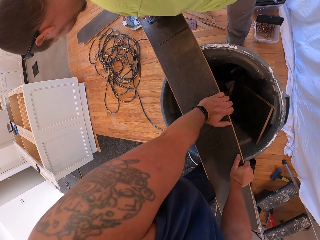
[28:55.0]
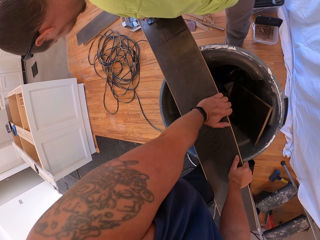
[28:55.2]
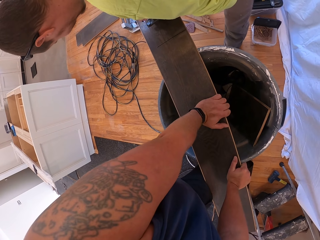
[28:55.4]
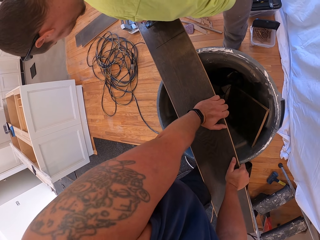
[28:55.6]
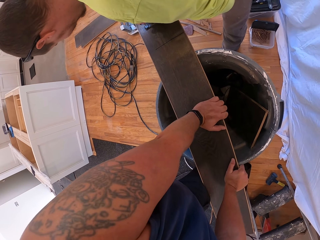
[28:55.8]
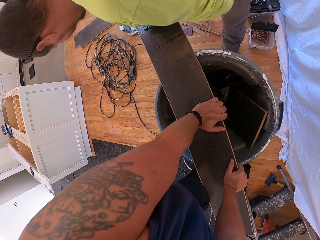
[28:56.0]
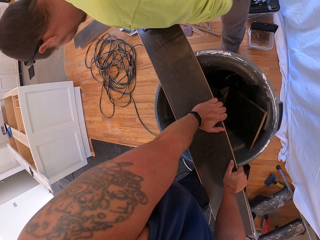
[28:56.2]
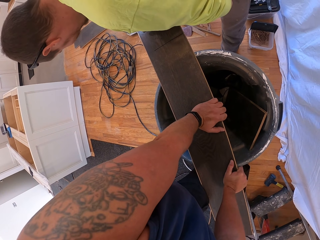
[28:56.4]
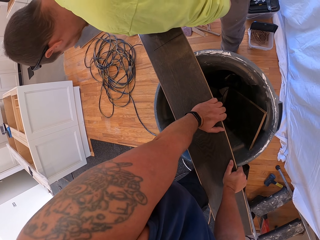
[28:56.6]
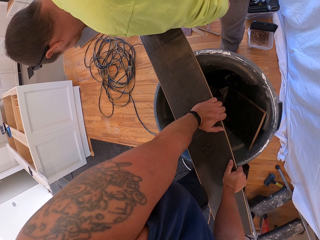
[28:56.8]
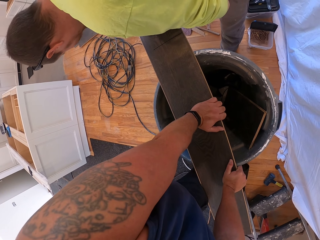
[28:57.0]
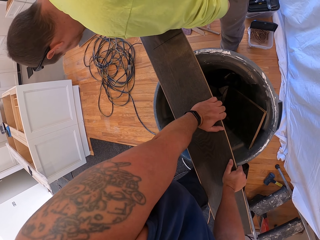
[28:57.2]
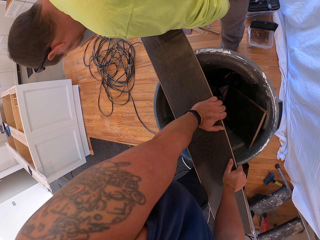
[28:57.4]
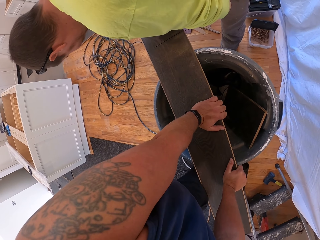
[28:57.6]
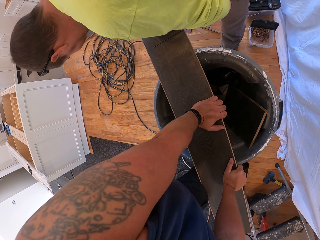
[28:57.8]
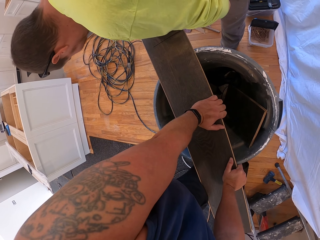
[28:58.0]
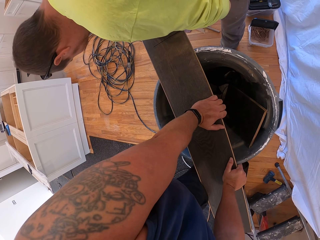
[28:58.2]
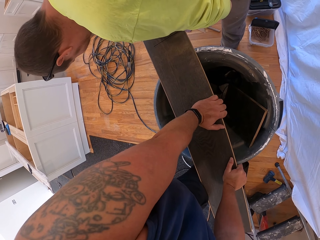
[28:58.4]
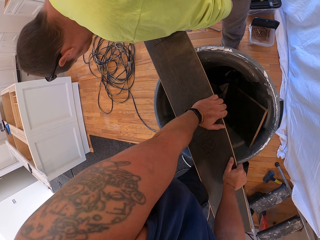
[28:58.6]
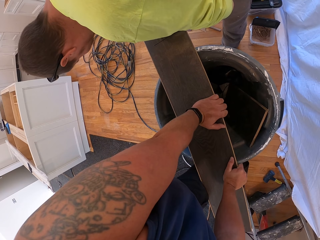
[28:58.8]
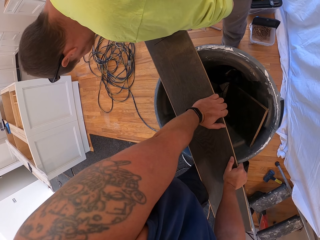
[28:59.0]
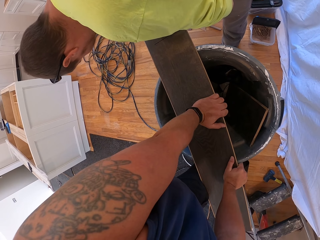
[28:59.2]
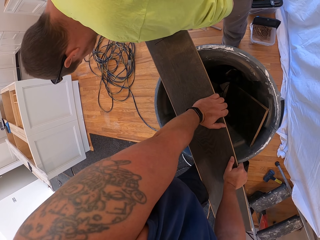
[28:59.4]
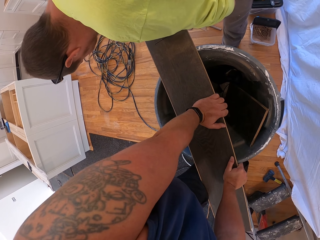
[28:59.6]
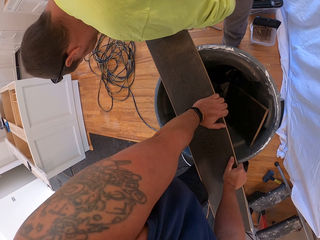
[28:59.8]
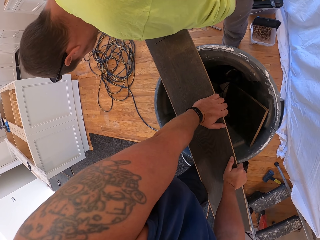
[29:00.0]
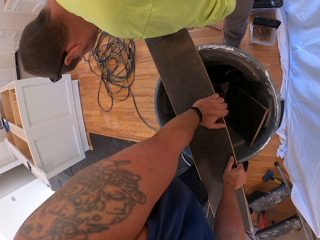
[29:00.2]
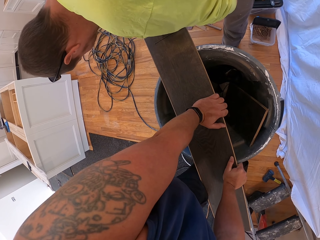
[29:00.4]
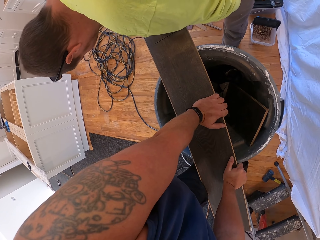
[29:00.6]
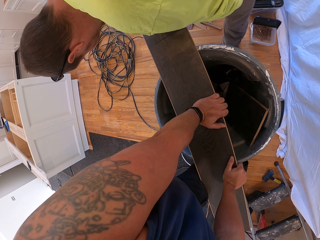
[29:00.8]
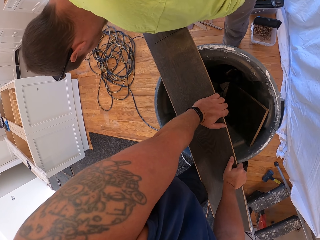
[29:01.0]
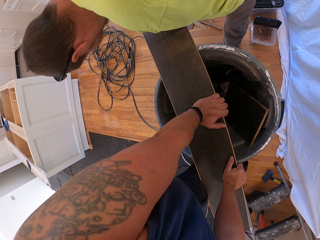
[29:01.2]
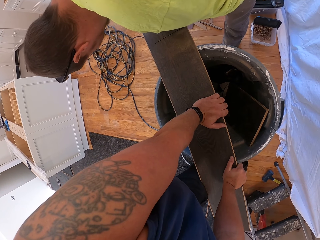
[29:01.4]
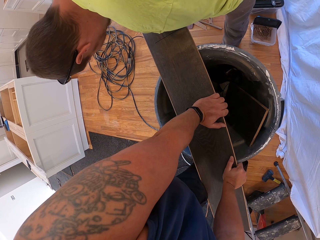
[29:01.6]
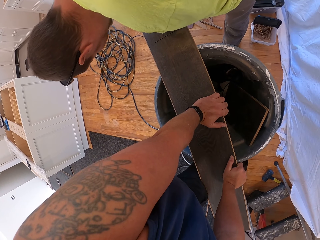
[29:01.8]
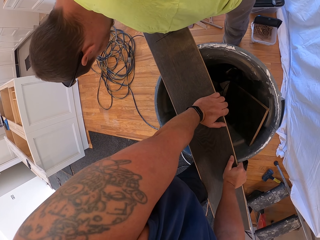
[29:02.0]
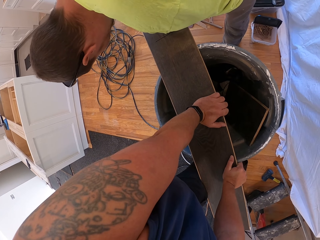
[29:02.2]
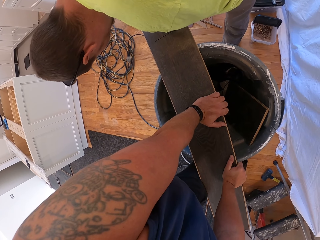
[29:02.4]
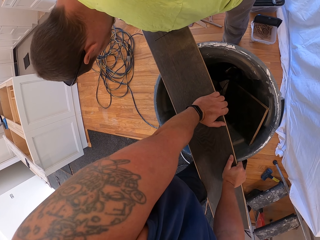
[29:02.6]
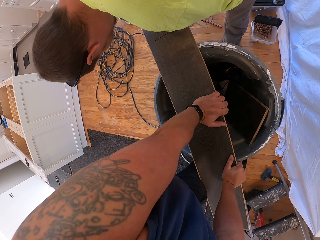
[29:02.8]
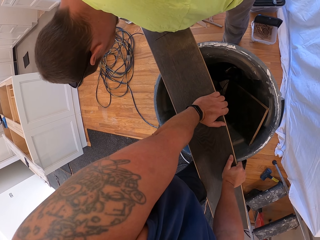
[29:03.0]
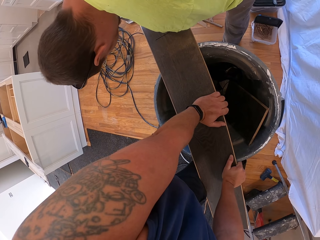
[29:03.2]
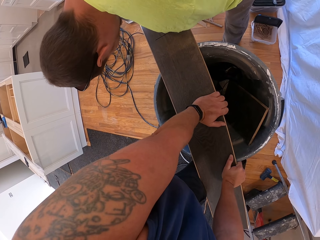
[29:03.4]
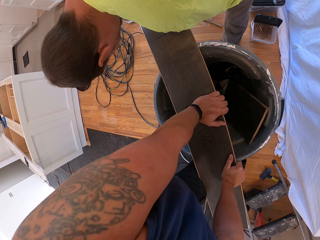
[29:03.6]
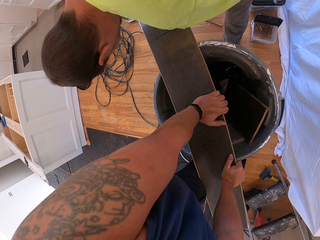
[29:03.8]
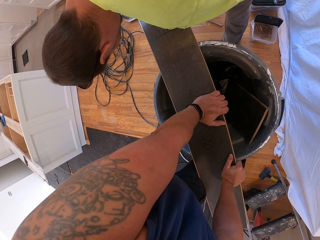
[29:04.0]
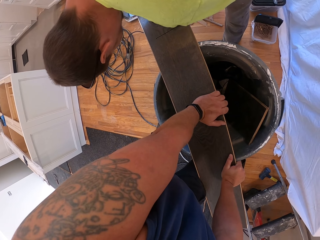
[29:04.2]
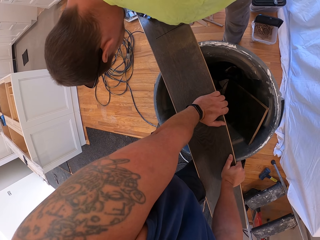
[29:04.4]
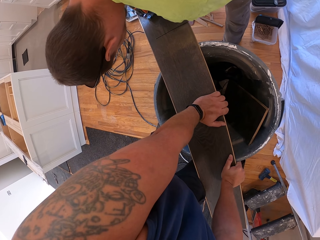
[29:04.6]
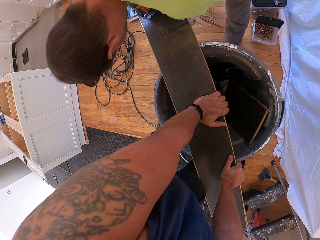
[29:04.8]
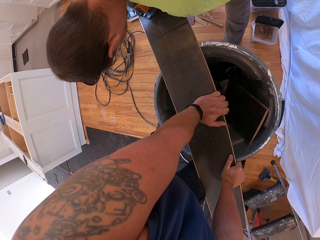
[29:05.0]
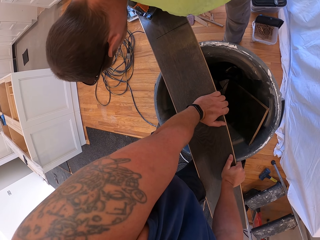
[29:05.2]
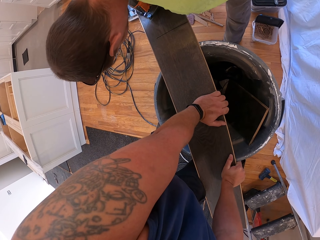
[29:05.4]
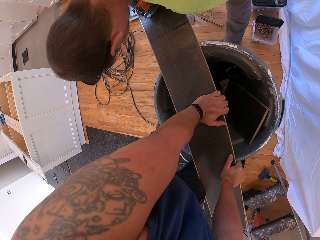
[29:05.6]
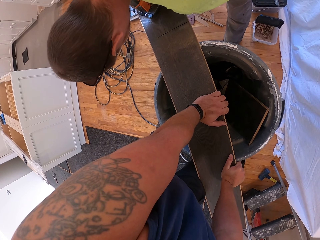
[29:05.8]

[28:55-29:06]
A man planes the board with the electric planer.

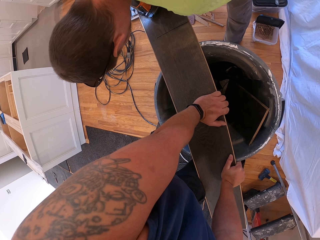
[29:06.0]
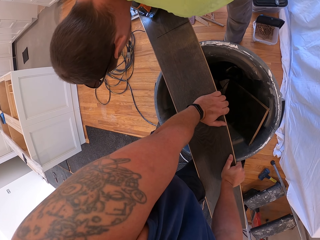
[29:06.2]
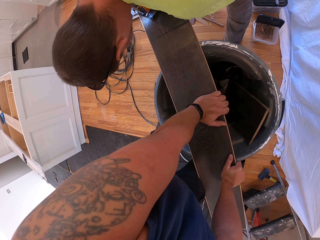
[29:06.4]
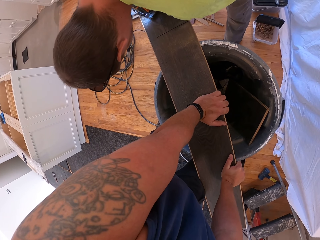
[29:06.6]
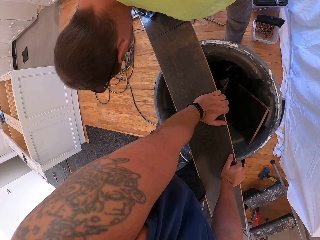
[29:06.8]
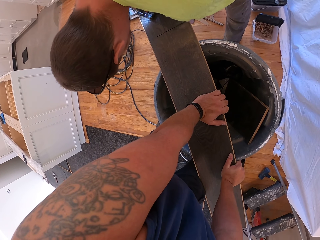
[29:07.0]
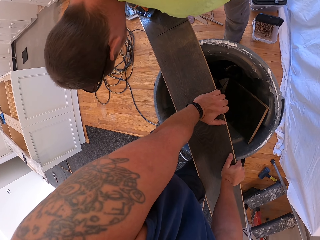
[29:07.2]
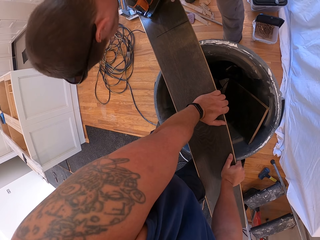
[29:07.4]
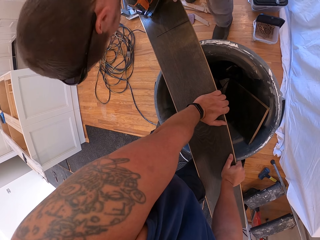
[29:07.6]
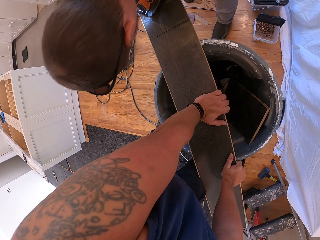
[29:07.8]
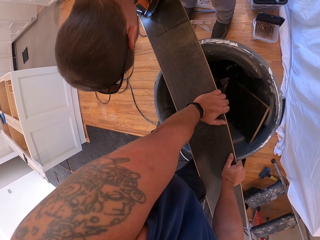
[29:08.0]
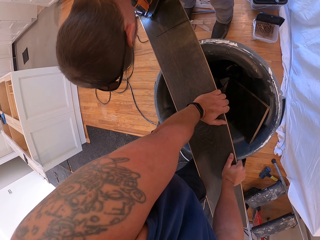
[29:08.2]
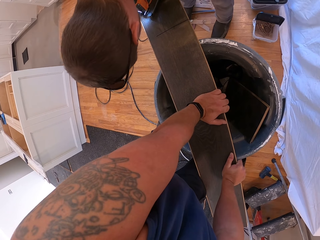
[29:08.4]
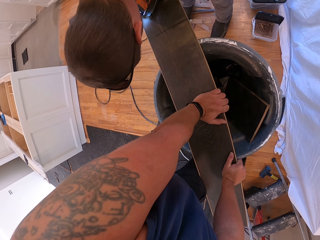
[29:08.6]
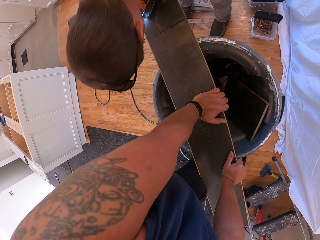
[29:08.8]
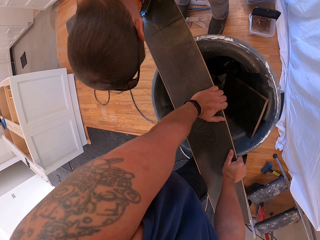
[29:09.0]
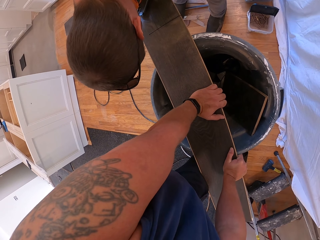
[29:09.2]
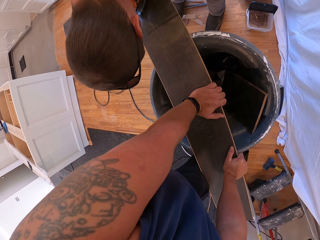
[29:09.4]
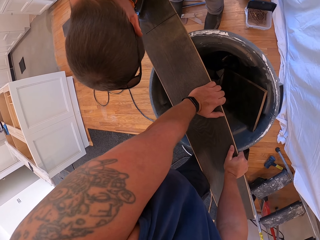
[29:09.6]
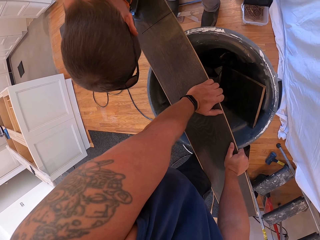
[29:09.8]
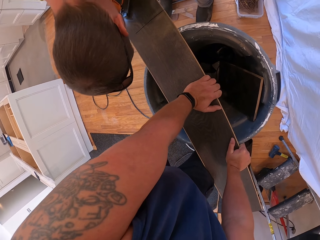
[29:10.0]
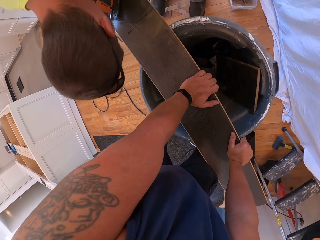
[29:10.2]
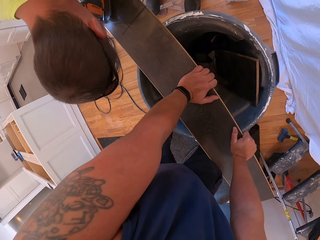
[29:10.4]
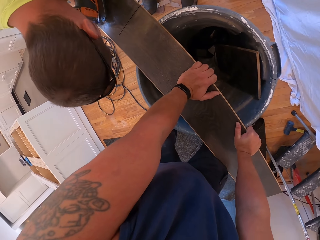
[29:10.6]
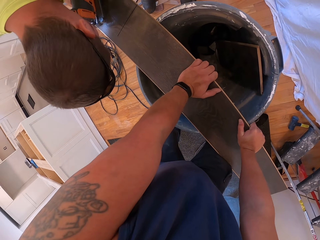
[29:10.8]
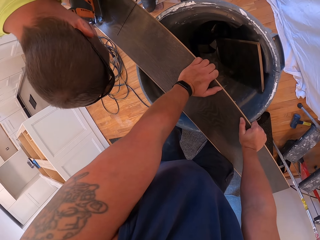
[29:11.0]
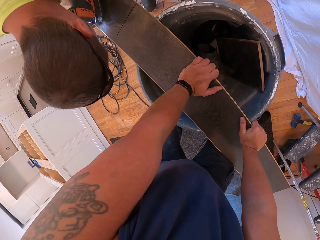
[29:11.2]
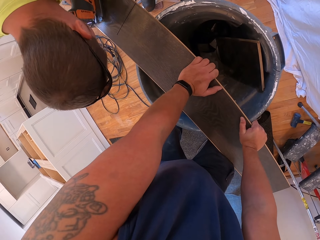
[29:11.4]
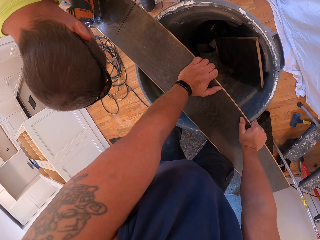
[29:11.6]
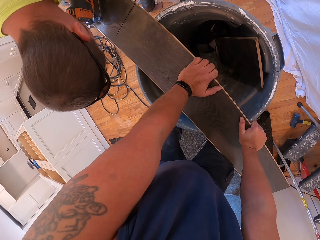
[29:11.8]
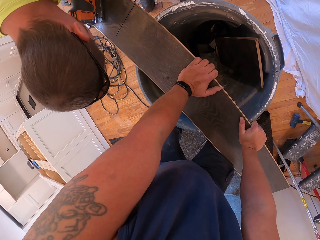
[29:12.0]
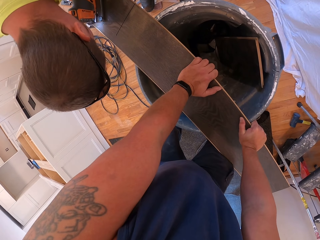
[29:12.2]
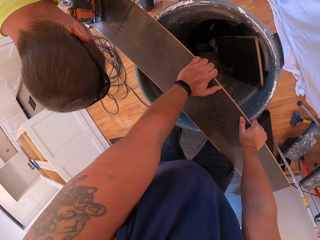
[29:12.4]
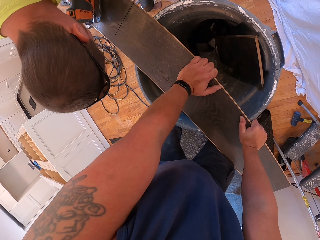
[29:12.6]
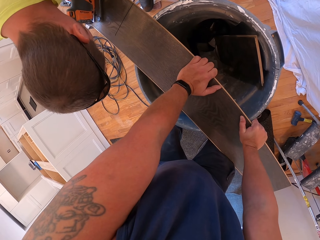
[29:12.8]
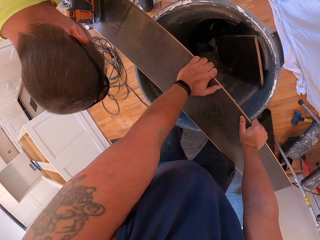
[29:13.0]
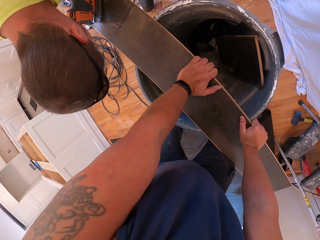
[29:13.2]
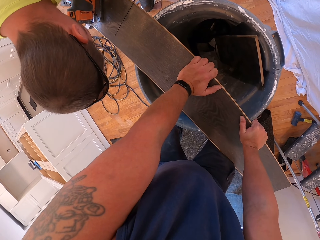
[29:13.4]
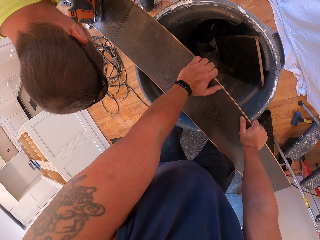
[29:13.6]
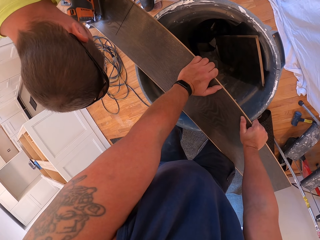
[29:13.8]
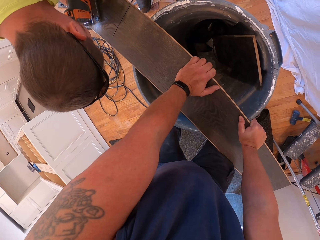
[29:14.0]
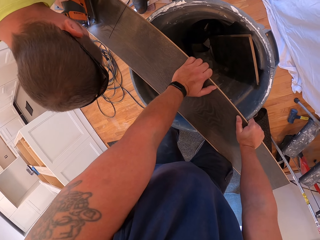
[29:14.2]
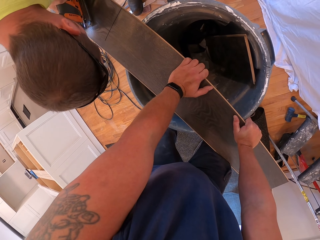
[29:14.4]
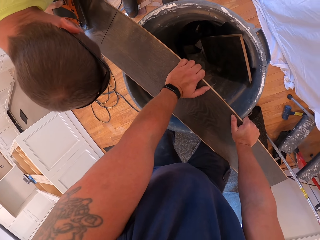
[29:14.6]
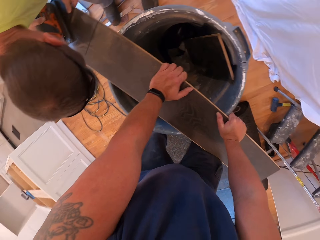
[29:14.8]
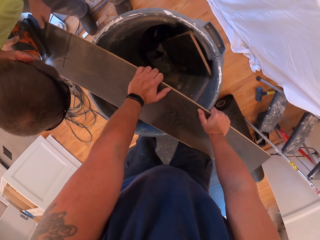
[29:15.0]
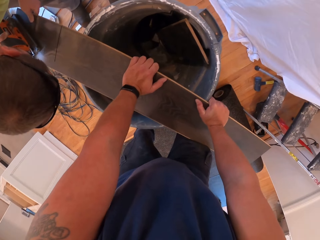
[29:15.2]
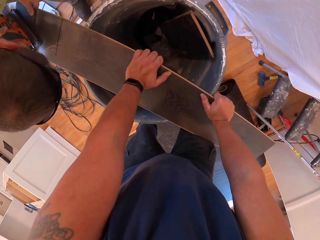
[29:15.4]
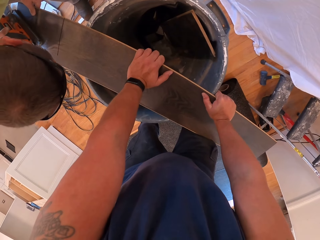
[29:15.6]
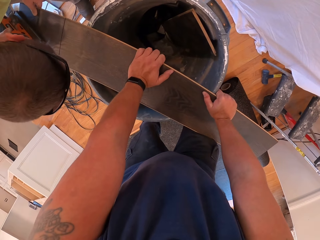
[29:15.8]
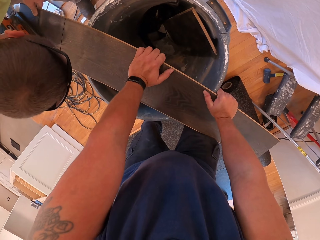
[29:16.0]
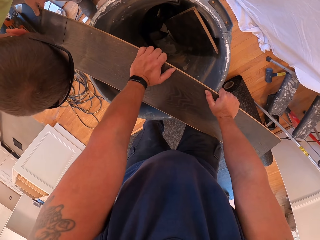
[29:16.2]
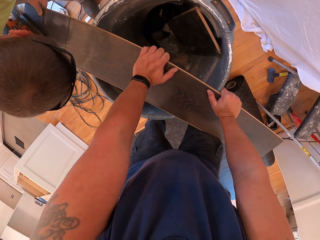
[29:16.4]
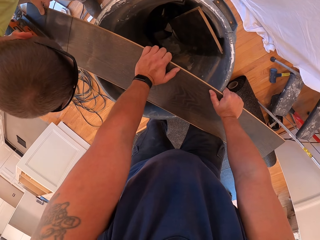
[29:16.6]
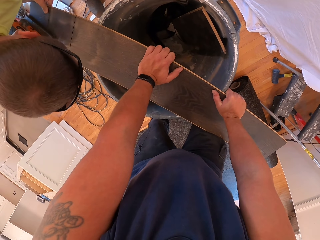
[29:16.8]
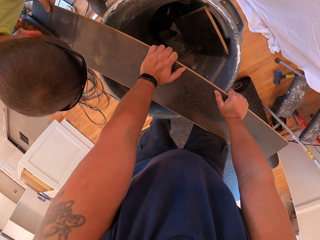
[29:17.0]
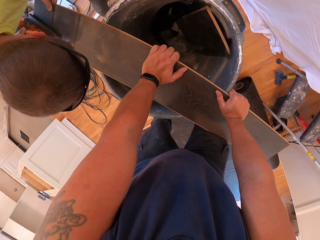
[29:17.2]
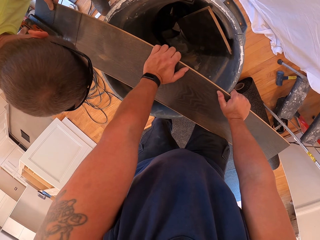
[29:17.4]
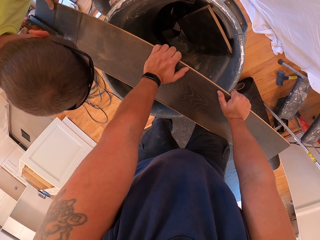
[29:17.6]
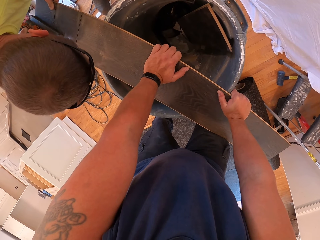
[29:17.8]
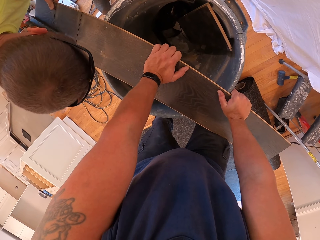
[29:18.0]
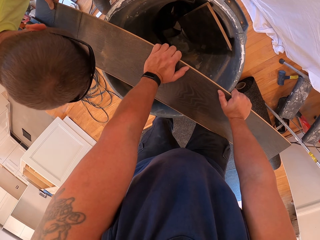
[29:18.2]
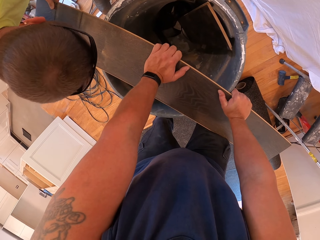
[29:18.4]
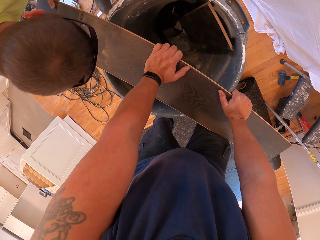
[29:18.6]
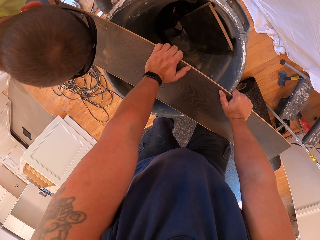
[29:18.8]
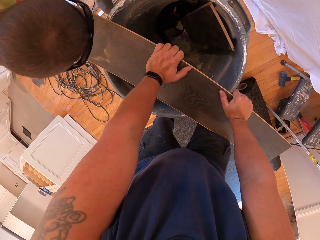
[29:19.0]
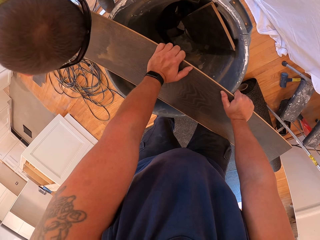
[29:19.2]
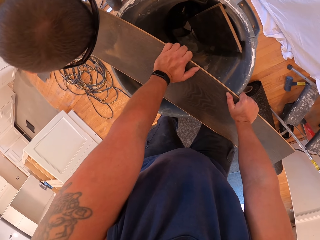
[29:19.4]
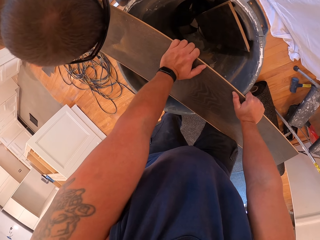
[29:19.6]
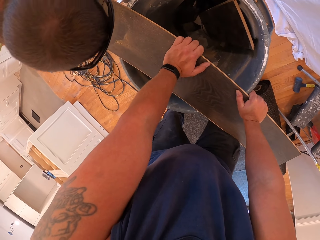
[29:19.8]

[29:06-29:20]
The camera wearer looks at a person cutting wood.
